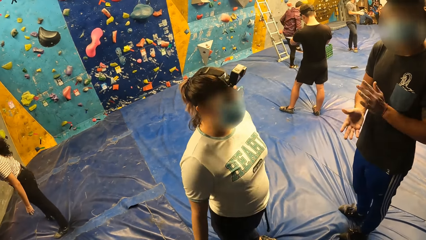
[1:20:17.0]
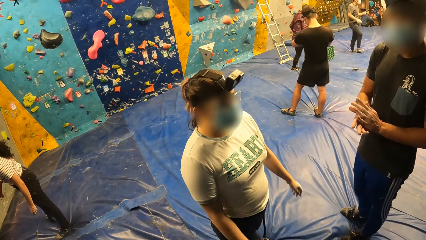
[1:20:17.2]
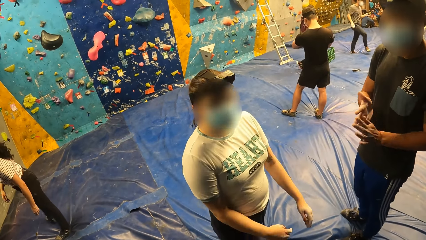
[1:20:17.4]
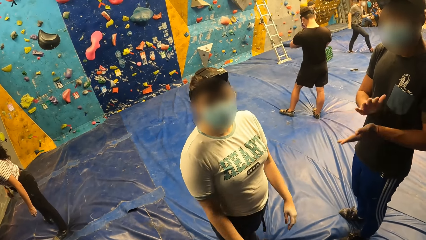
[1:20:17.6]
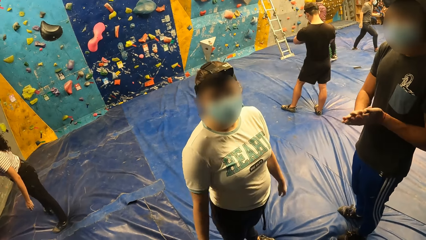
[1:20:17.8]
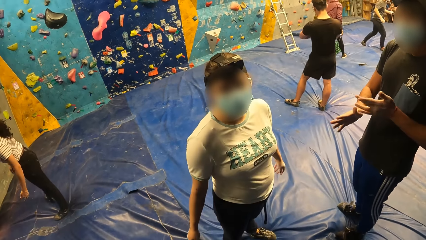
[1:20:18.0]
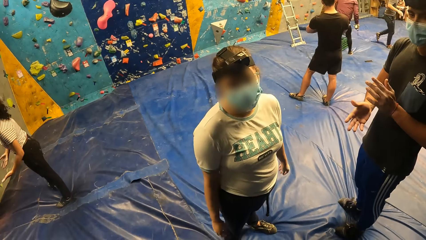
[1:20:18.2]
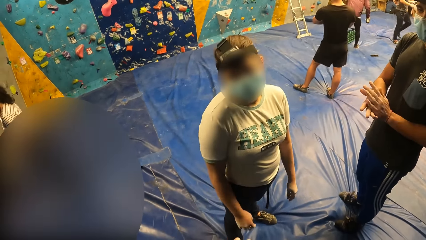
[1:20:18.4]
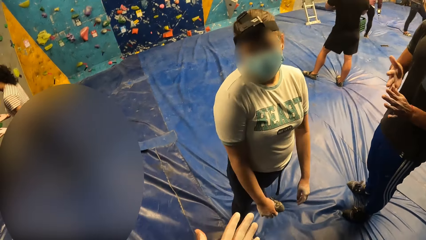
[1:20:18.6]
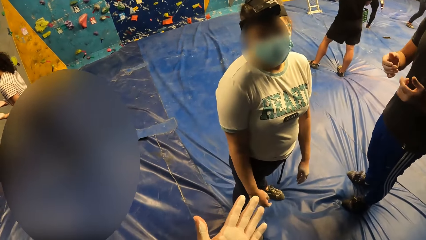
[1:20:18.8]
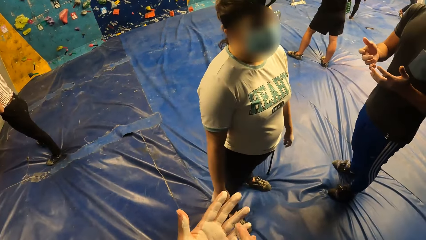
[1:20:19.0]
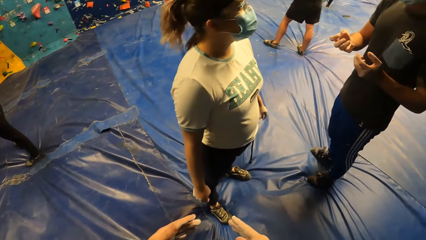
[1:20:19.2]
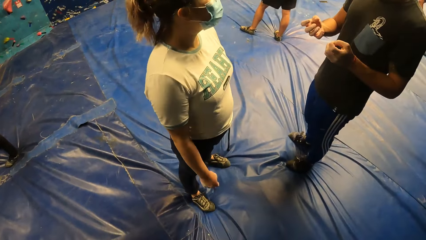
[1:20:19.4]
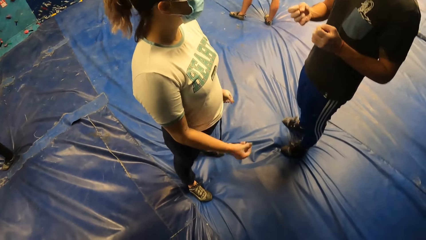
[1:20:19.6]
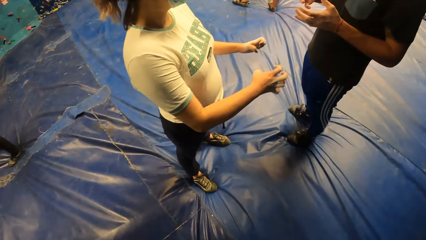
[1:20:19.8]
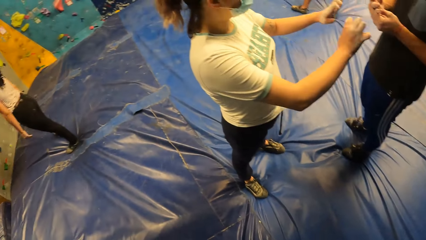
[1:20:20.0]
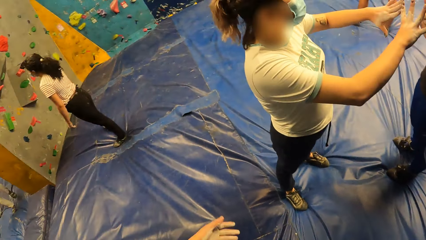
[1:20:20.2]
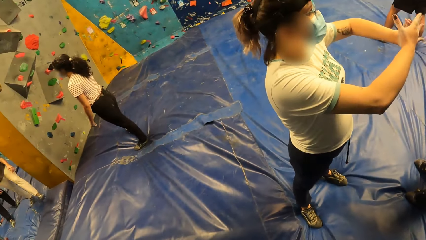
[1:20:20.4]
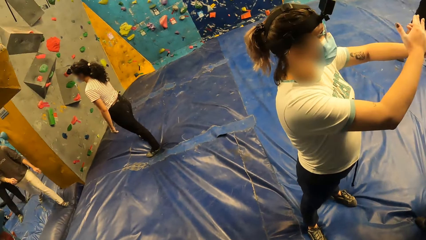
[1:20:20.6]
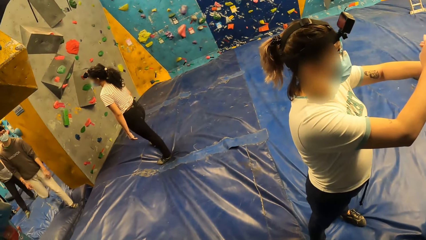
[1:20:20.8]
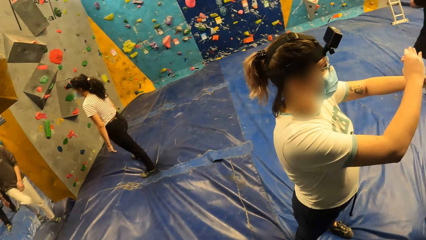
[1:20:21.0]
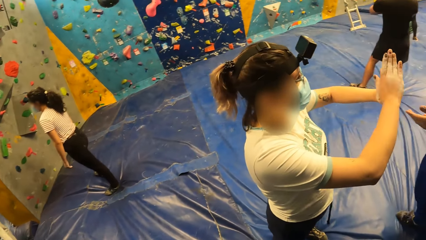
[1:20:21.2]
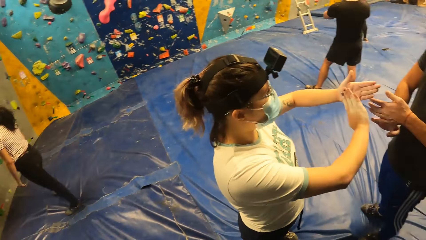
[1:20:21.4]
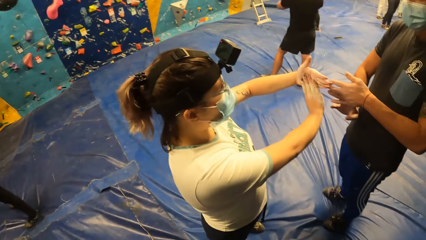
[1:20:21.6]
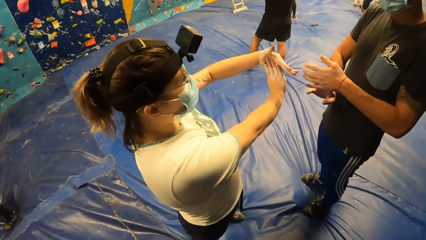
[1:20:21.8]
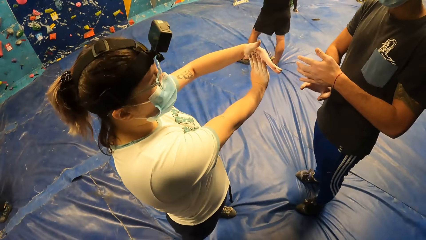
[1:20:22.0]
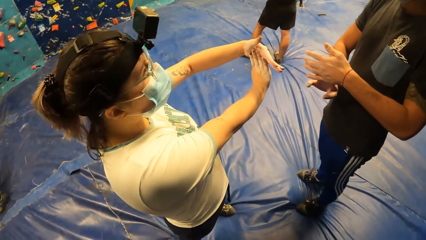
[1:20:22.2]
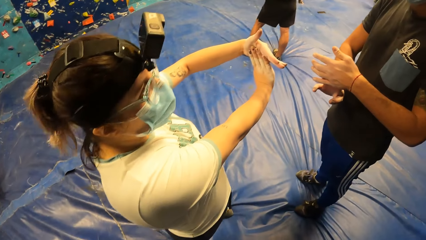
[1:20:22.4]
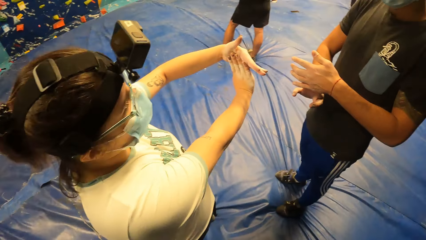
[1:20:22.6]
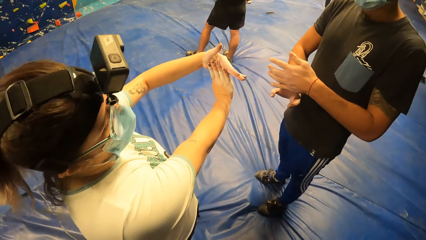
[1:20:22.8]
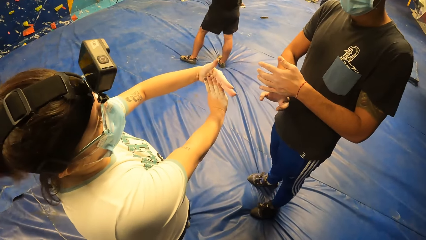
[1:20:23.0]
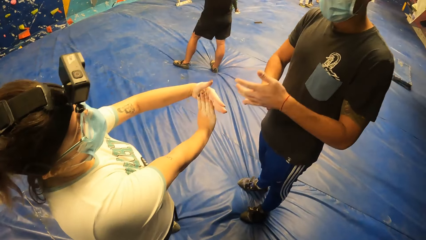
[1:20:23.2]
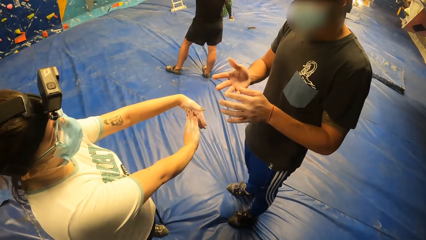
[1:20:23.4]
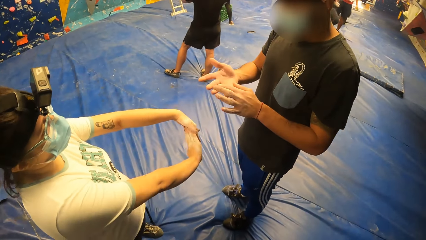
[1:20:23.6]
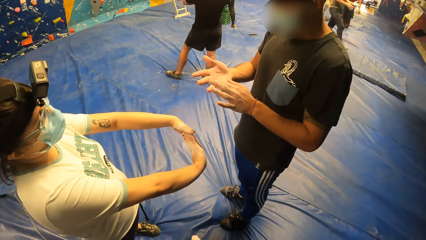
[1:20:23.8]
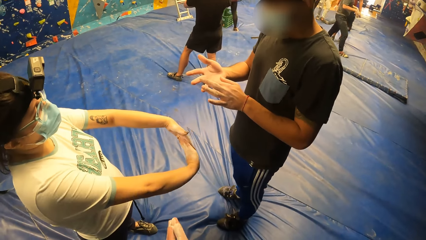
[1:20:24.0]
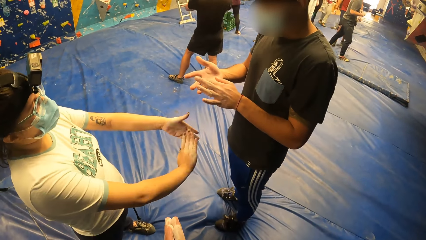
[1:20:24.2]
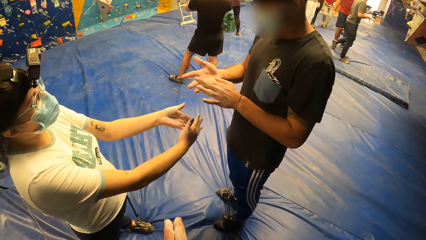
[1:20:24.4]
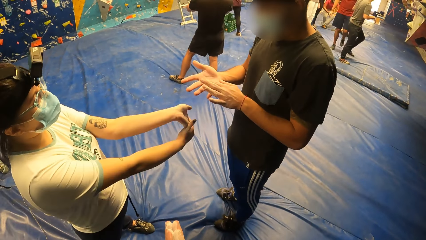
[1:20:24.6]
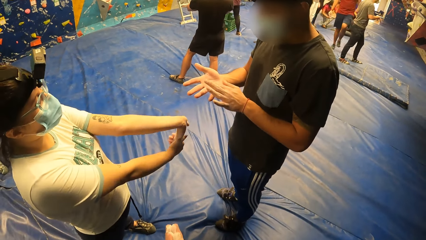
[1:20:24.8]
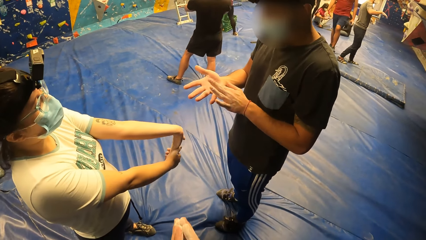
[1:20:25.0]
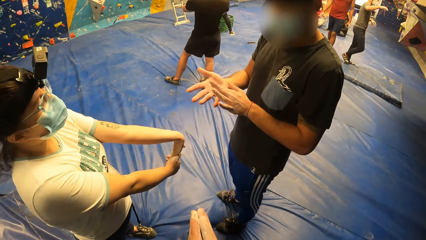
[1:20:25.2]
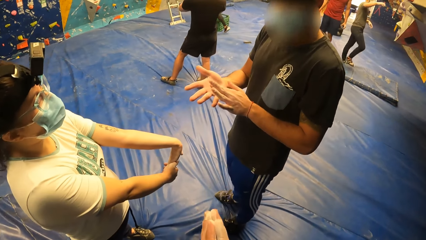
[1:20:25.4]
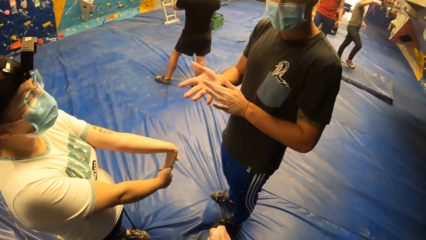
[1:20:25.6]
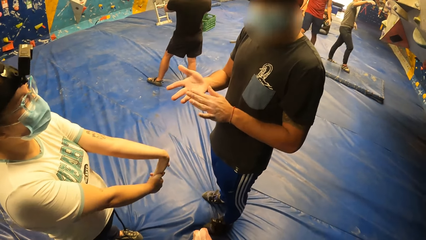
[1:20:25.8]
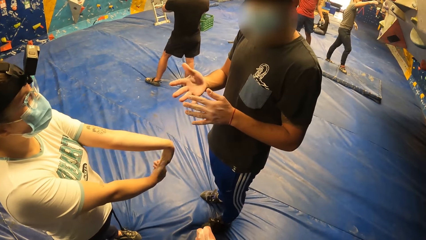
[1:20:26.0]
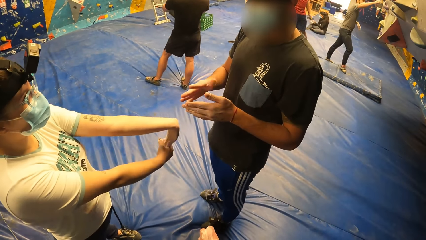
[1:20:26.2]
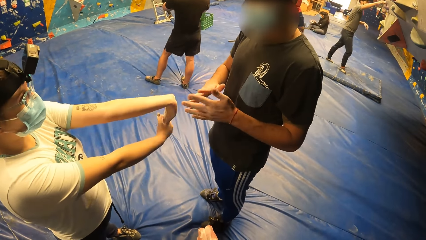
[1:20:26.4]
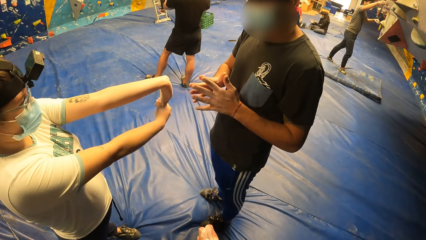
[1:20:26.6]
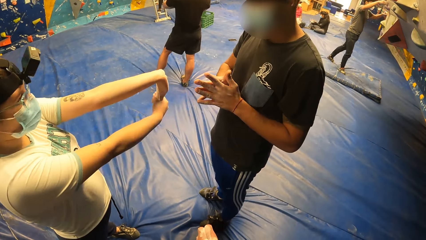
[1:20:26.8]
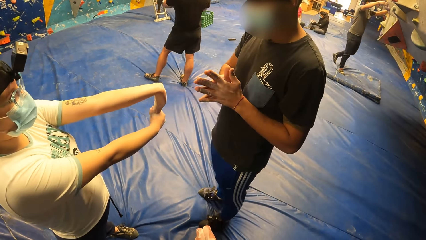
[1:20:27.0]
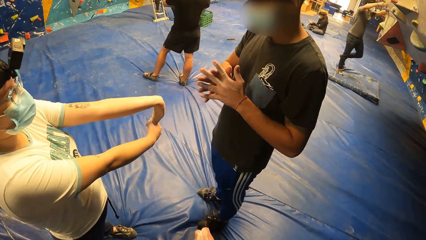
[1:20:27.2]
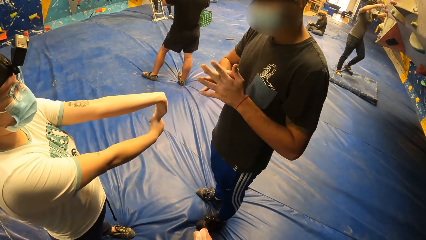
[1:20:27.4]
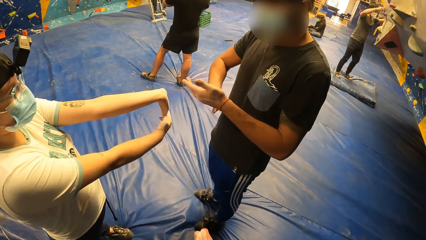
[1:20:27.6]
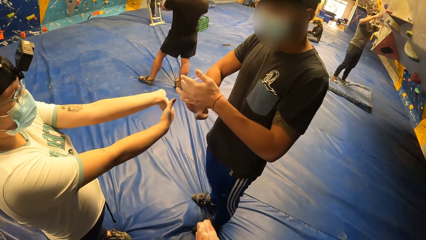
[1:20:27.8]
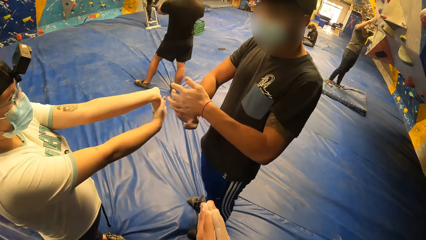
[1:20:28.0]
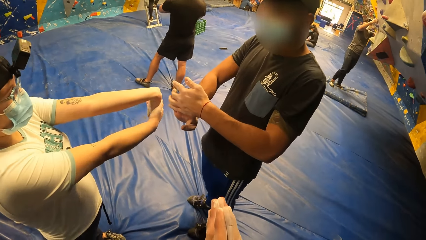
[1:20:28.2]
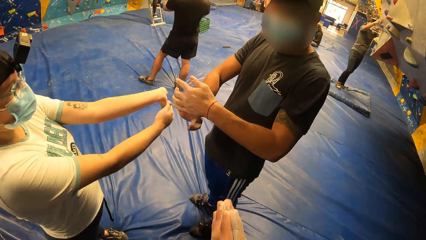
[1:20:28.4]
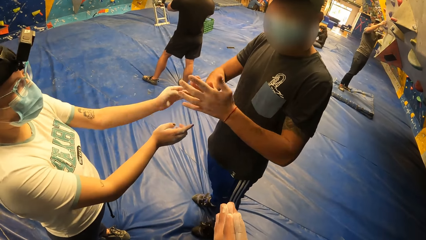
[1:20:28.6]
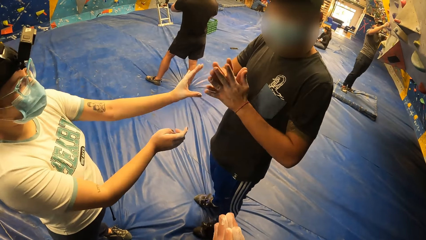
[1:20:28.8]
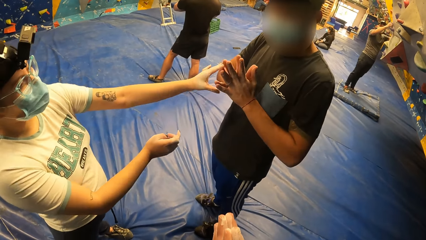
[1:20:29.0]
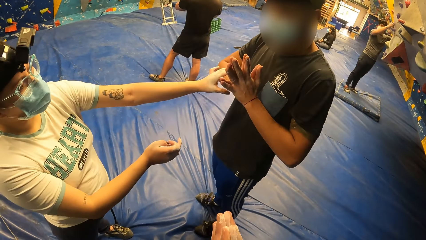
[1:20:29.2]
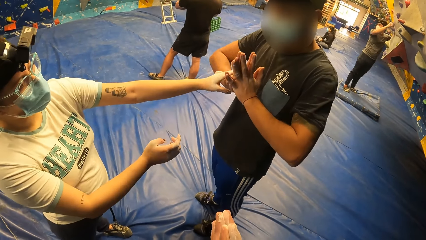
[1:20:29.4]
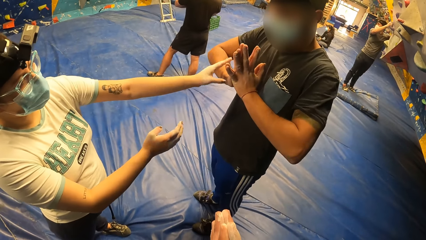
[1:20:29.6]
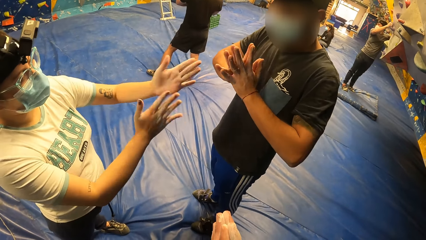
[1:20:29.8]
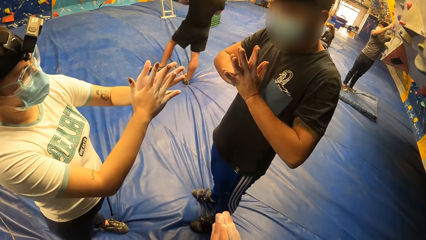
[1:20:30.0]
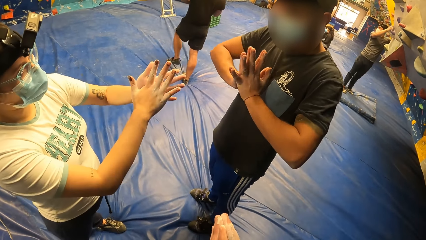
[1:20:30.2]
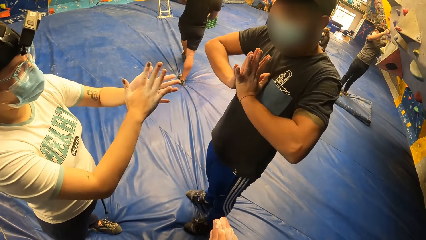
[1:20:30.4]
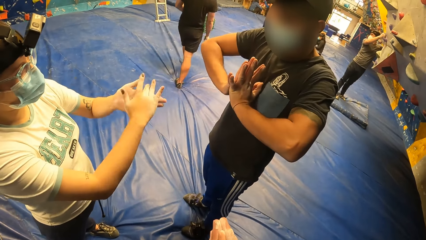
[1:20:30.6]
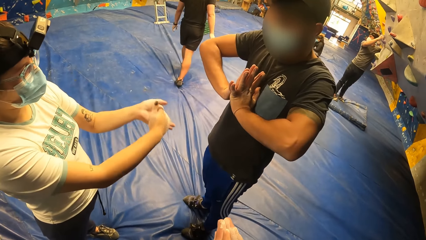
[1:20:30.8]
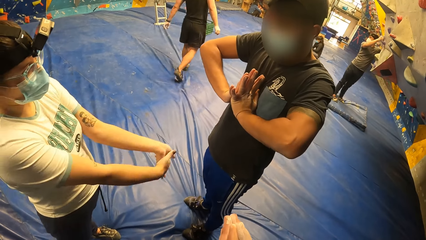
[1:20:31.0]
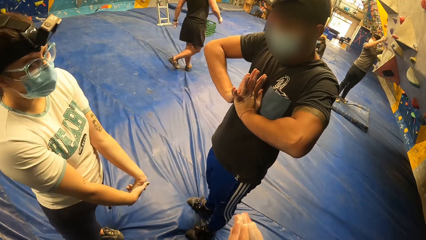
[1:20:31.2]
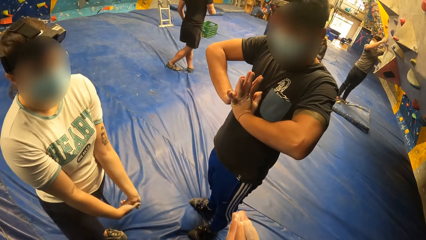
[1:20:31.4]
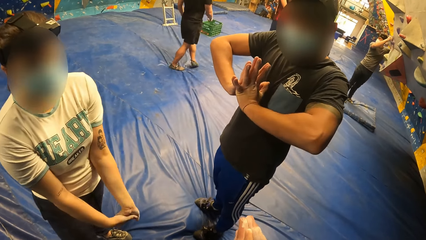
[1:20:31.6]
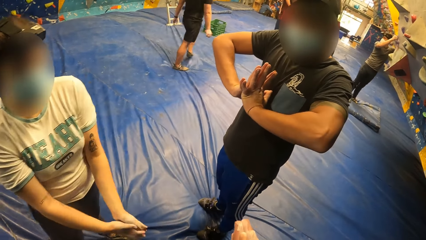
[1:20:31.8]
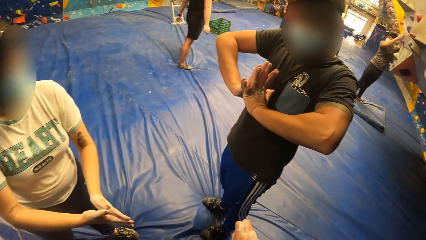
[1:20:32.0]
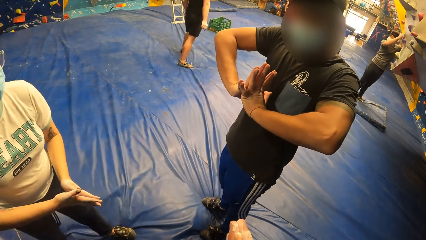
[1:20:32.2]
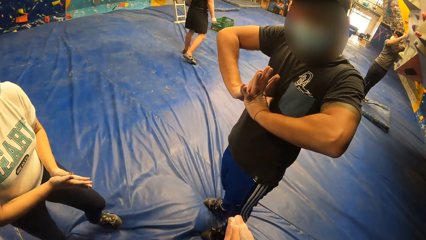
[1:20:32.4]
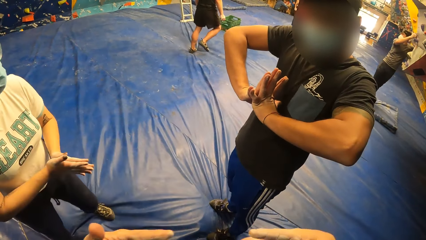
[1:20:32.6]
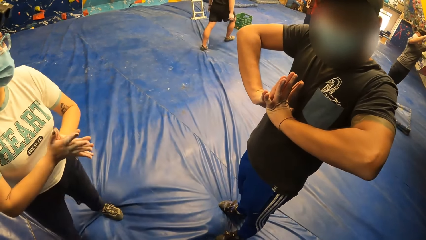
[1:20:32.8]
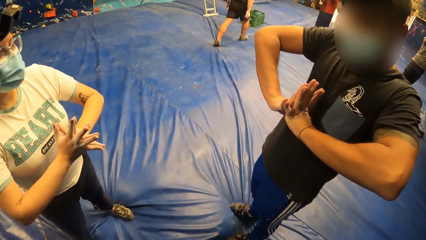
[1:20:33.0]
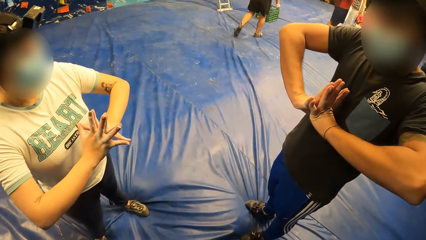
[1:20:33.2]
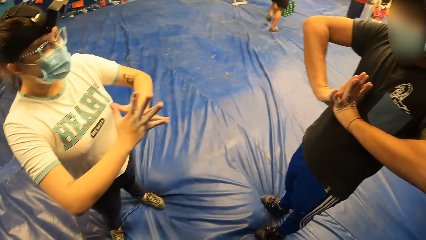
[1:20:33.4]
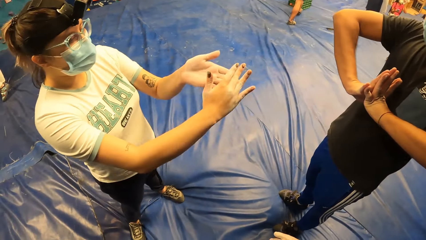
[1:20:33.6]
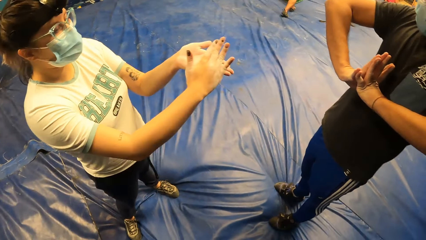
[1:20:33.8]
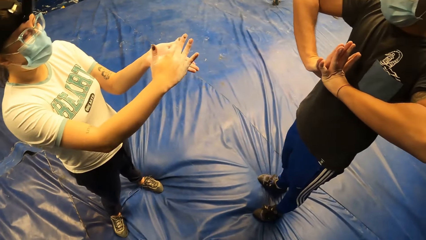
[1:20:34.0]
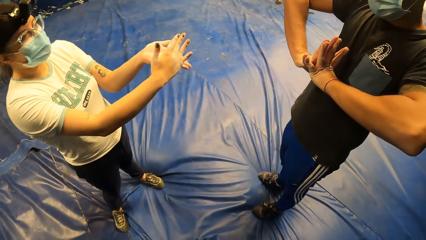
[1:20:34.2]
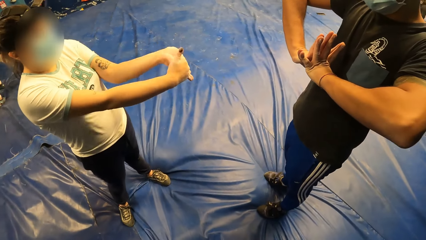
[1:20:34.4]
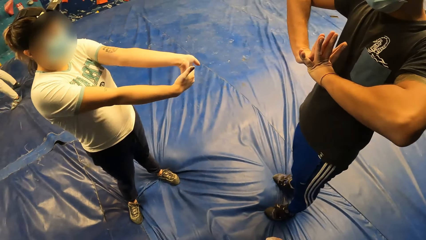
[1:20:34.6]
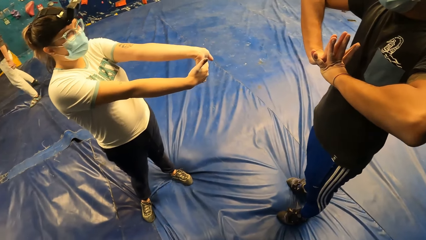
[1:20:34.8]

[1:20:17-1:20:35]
The camera wearer looks around. He checks his hands, holds his hands together and drops his hands.
